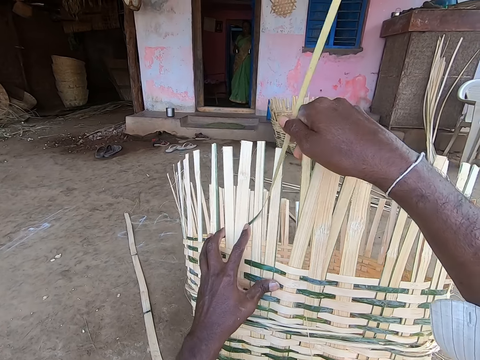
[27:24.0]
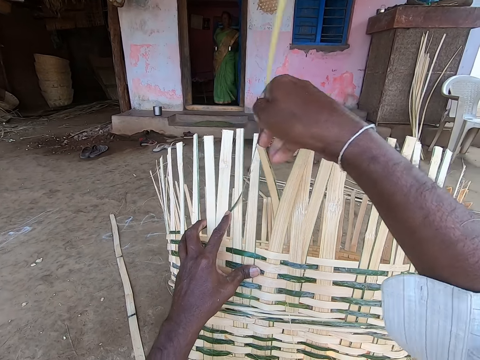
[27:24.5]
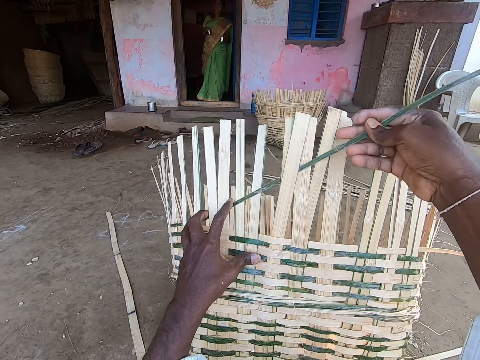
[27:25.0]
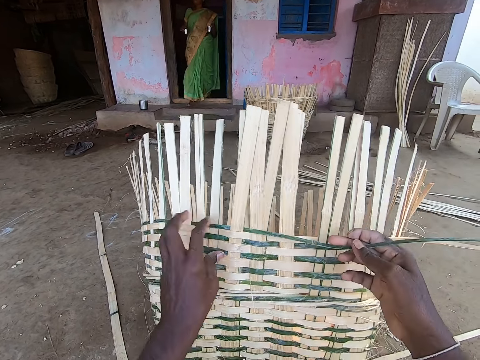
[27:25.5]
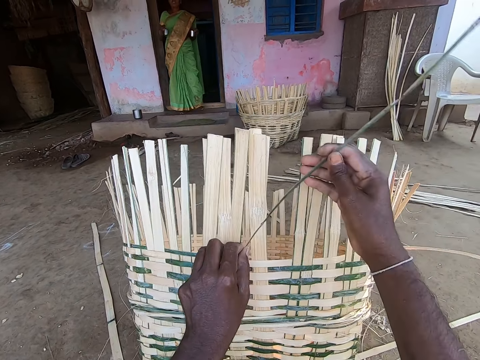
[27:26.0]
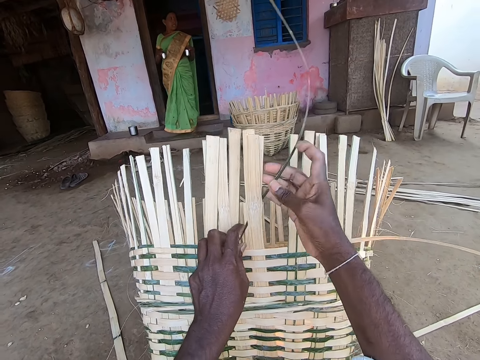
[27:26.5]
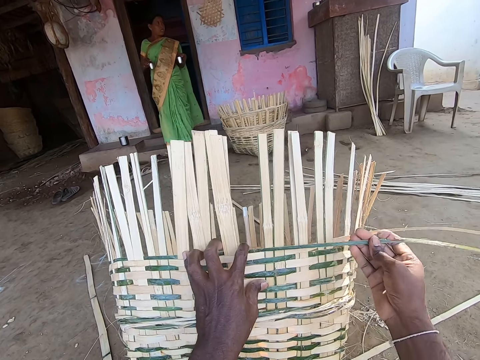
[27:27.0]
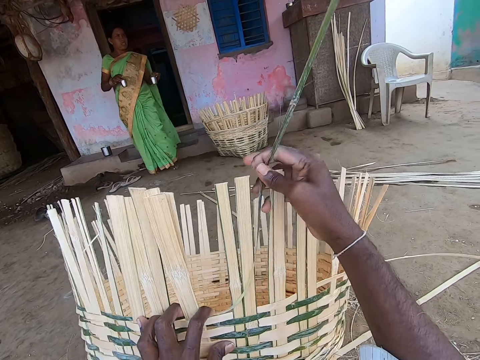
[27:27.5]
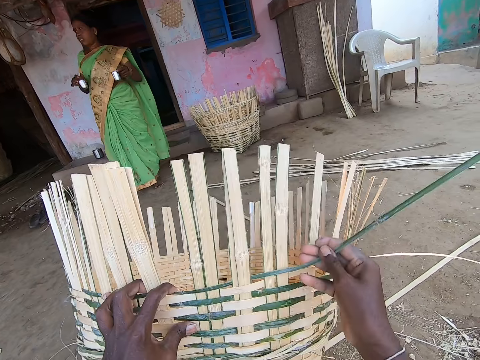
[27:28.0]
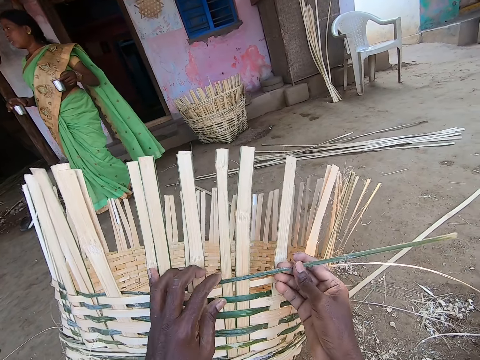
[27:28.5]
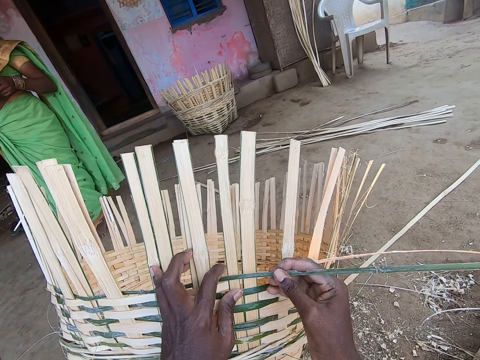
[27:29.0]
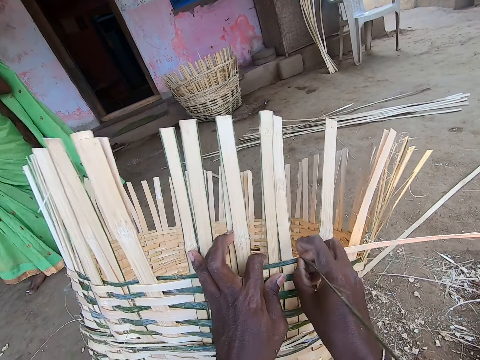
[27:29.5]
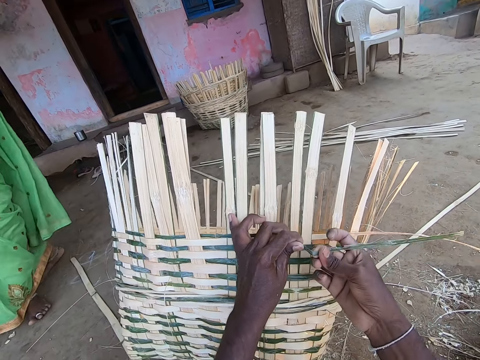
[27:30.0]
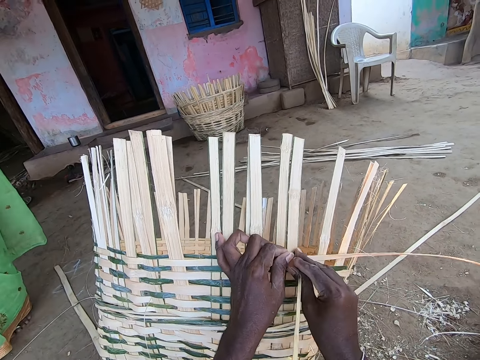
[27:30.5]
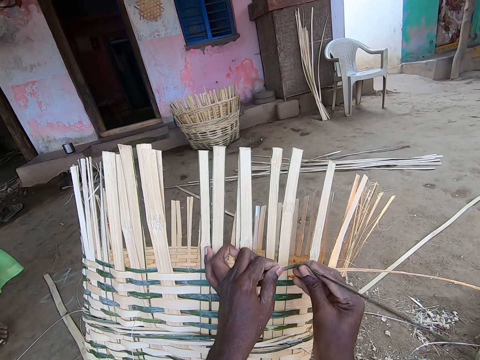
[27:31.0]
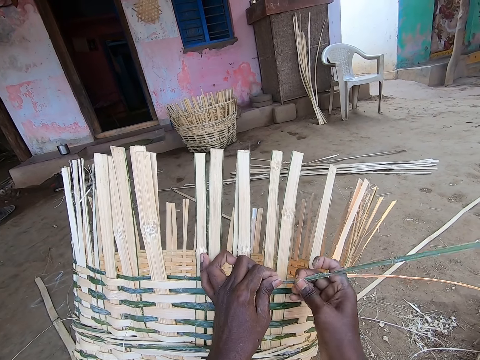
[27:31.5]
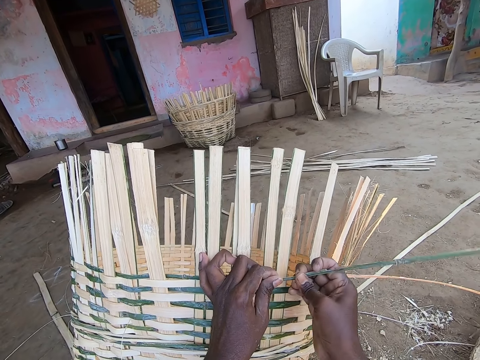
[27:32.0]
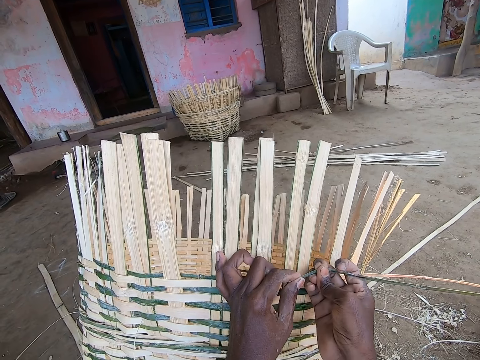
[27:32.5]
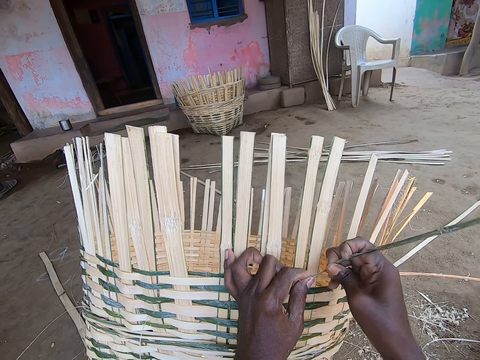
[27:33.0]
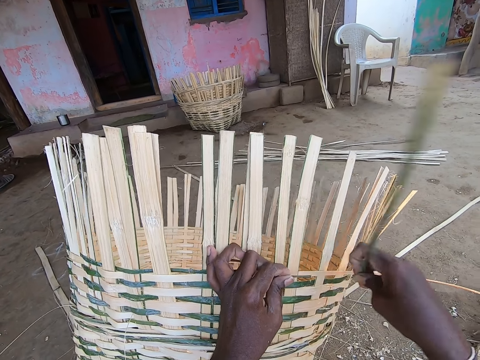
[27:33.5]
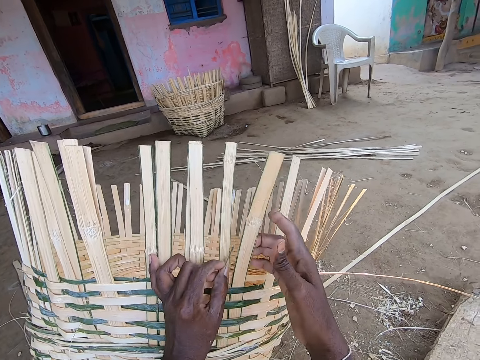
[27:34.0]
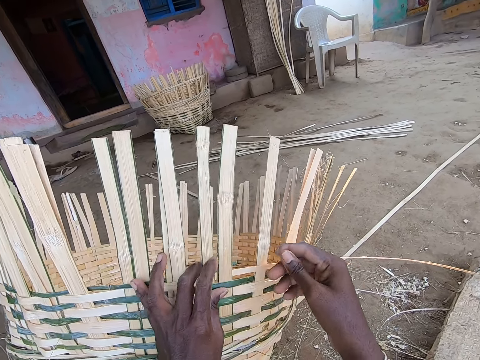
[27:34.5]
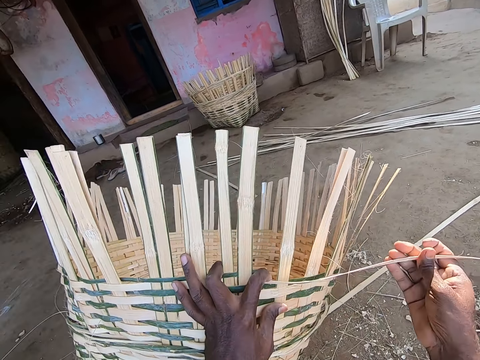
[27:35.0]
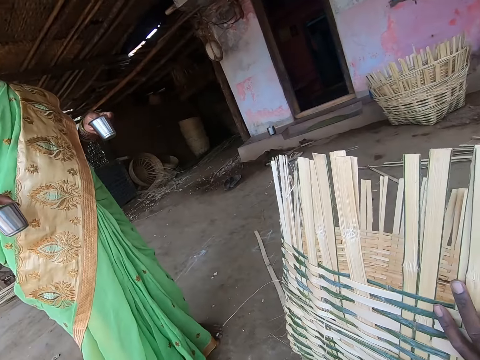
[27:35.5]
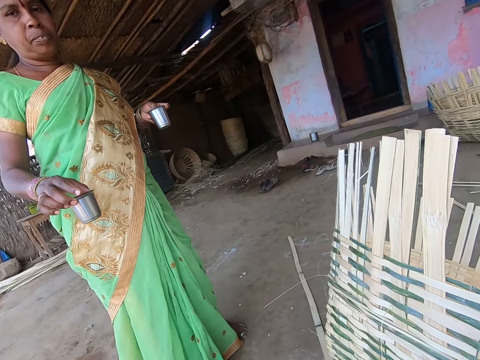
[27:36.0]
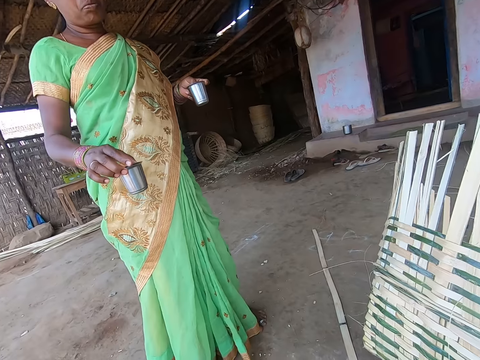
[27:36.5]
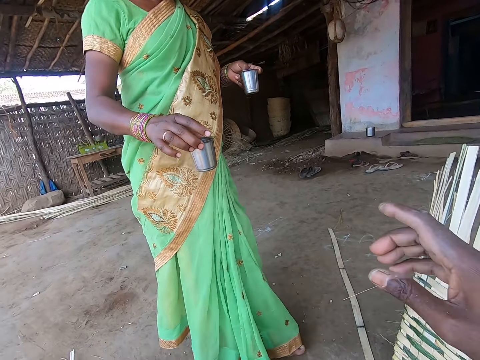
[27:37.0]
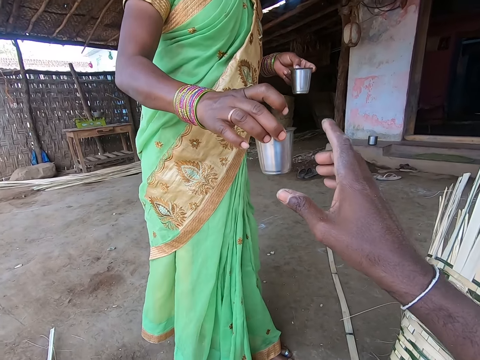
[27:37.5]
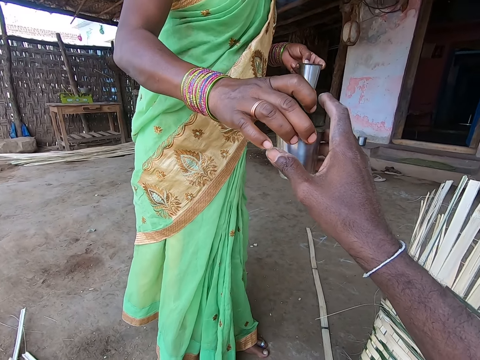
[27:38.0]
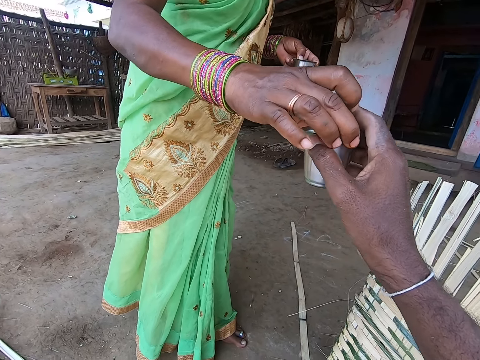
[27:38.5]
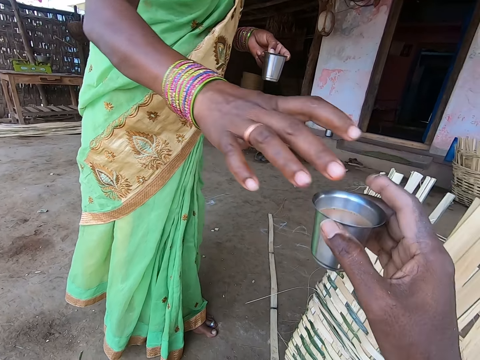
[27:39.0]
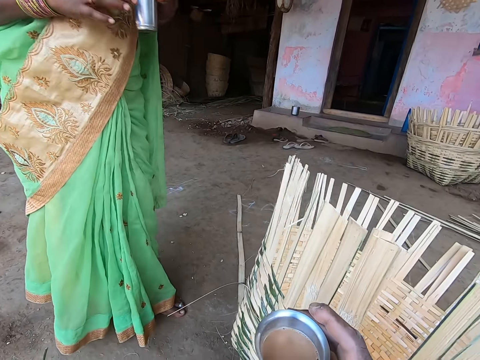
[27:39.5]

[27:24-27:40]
A woman walks towards the camera wearer. The camera wearer twists a palm frond in his left hand with his right hand. He cuts off the palm frond in his left hand with his right hand. He throws the palm frond in his right hand on the ground. The woman talks to the camera wearer. The camera wearer weaves the basket in his left hand with the palm frond in his right hand. He collects the cup of tea from the woman with his right hand. The woman passes the cup of tea to the camera wearer with her right hand.

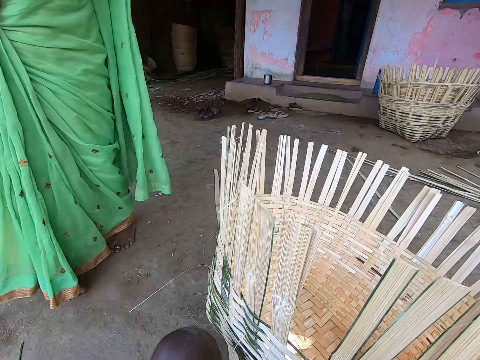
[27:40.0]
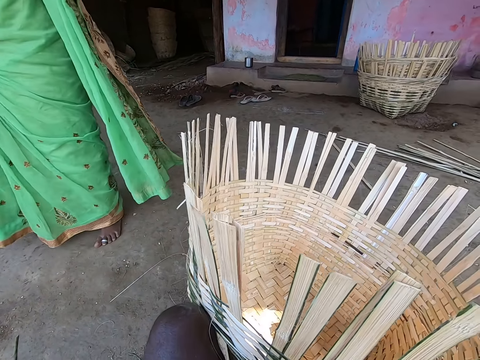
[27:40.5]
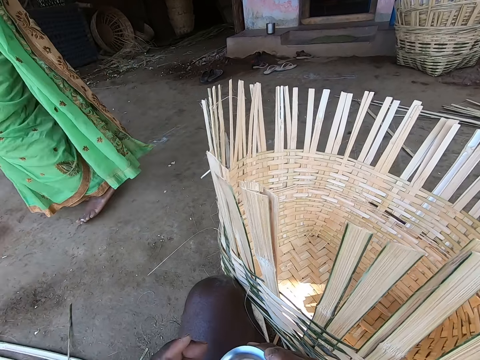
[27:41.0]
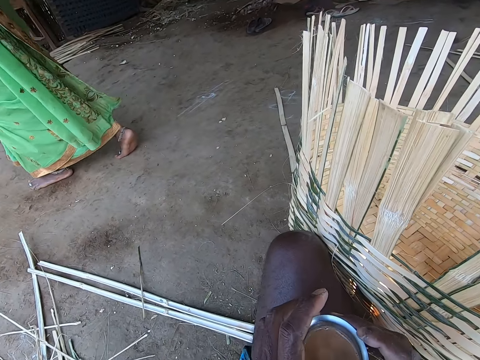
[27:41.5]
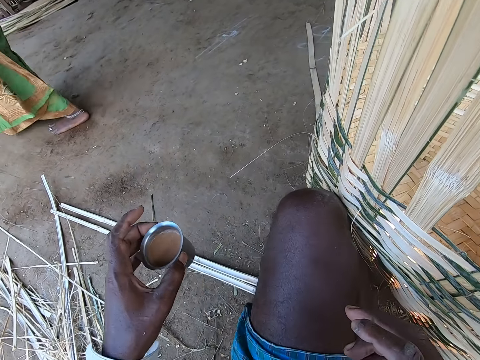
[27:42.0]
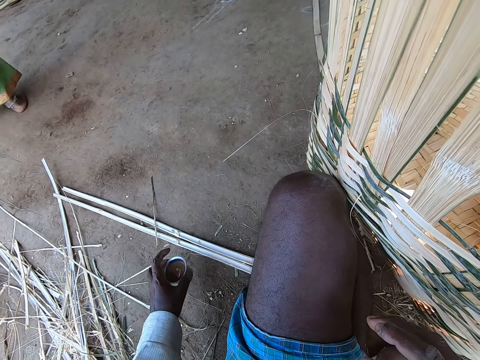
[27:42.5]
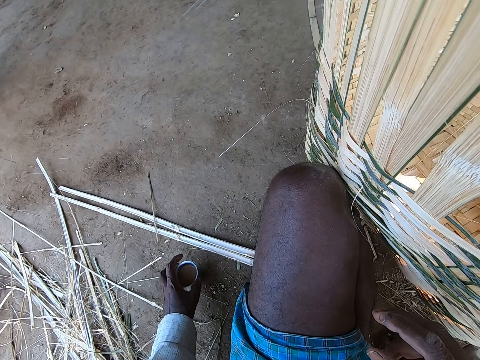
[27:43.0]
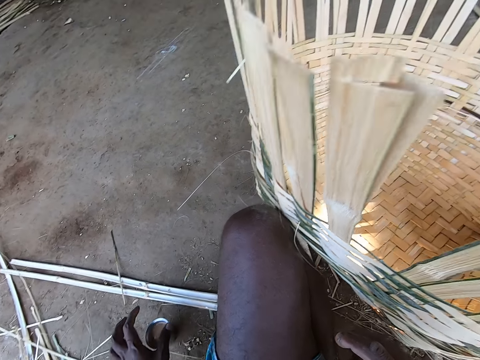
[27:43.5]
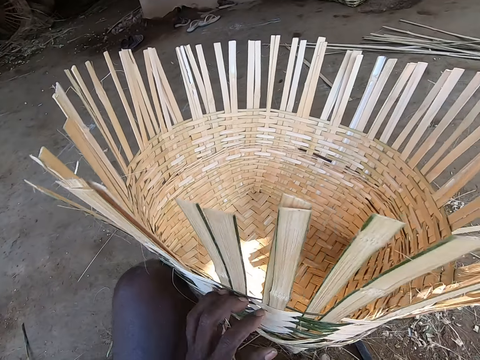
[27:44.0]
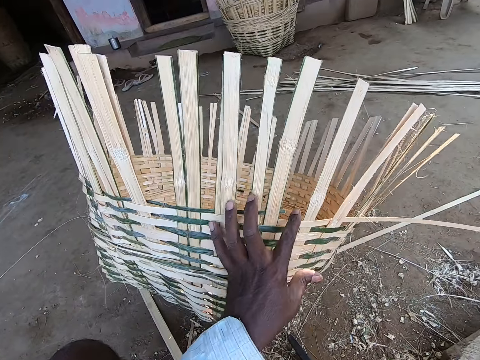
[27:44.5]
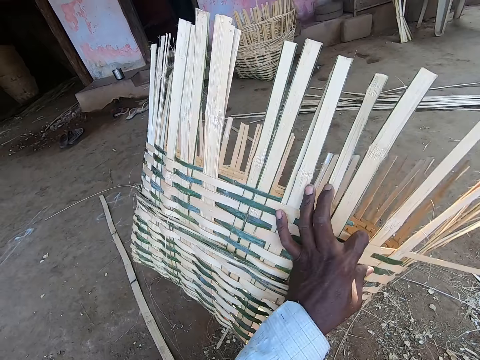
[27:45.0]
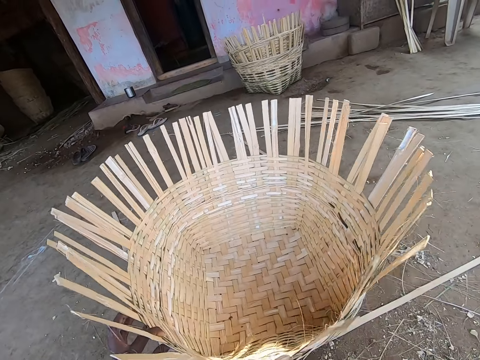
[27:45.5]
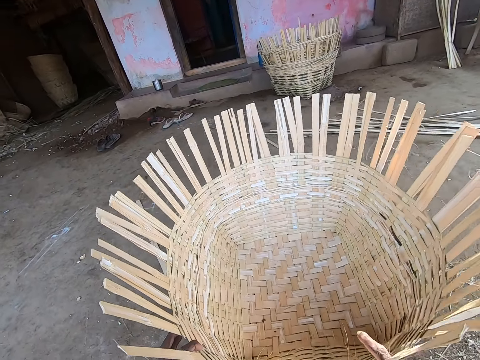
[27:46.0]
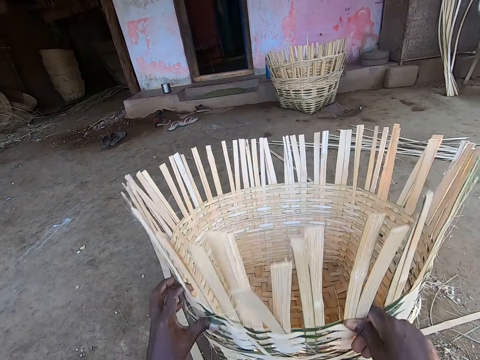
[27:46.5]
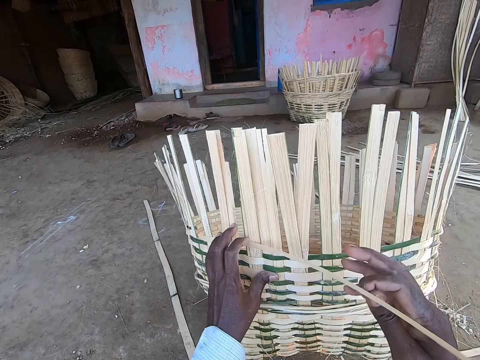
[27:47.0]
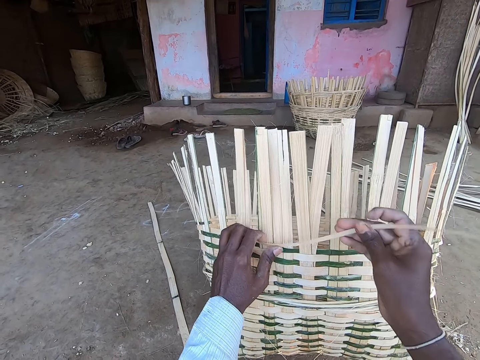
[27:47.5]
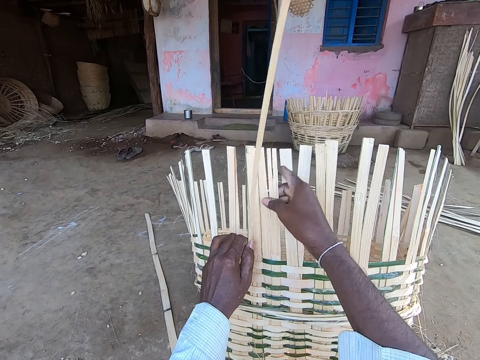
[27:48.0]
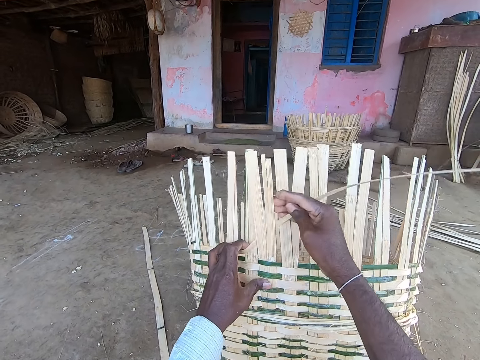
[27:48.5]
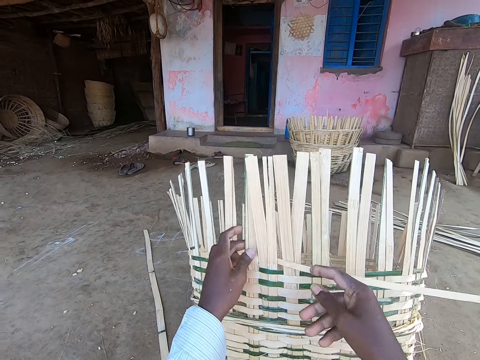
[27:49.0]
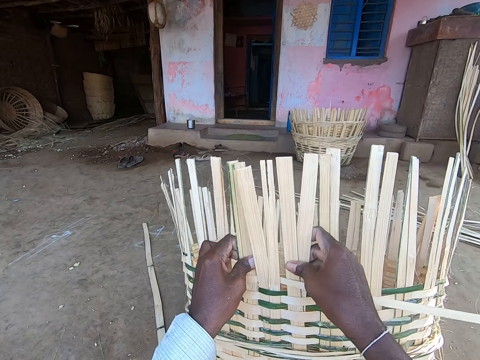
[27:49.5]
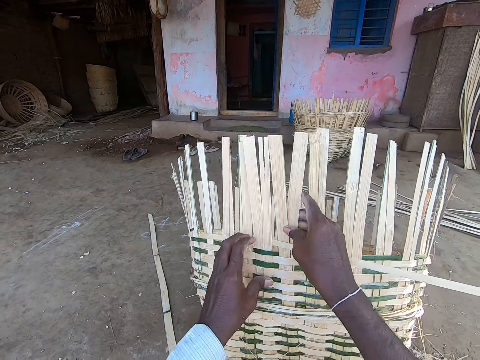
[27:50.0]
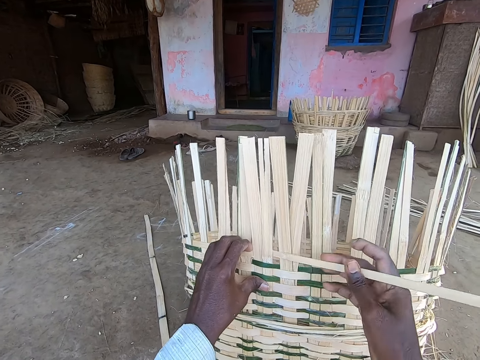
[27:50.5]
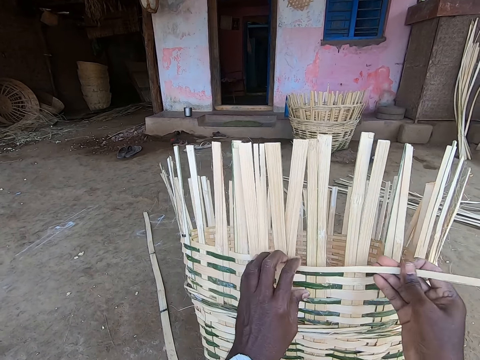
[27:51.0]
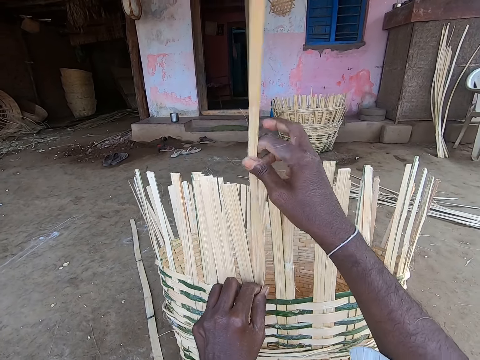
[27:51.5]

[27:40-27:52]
The woman walks away from the camera wearer. The camera wearer passes the cup of tea from his right hand to his left hand. He places the cup of tea on the ground with his left hand. He moves the basket on the ground with his left hand. He turns the craft. He lifts the basket from the ground with his hands. He weaves the basket in his left hand with the palm frond in his right hand.
